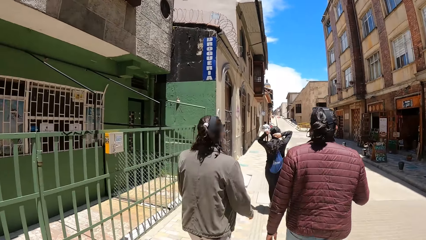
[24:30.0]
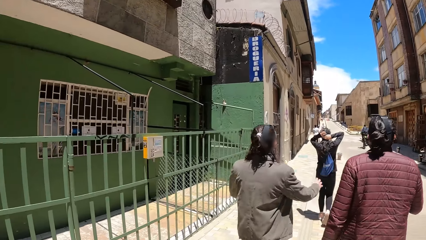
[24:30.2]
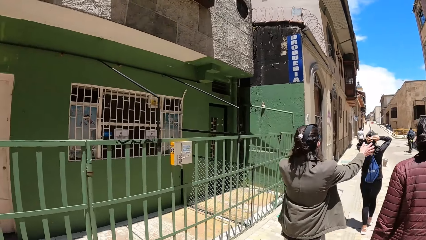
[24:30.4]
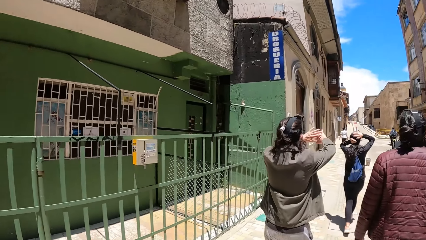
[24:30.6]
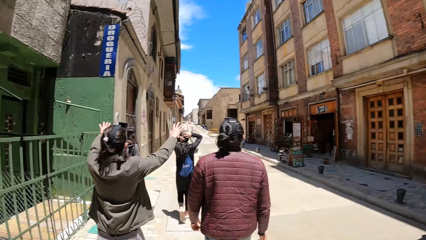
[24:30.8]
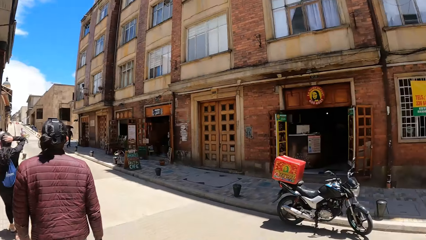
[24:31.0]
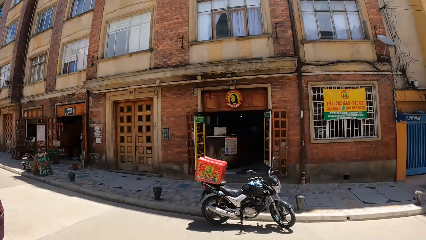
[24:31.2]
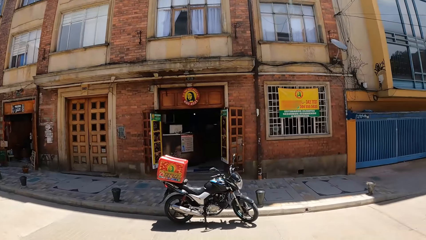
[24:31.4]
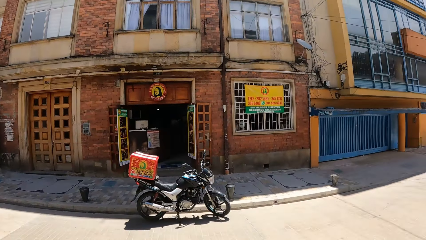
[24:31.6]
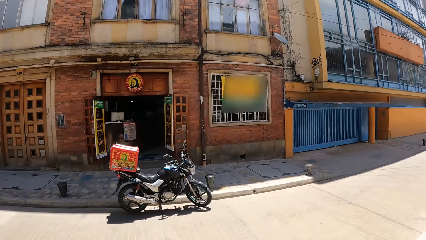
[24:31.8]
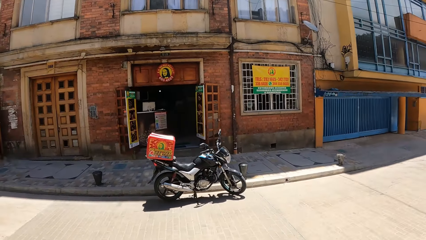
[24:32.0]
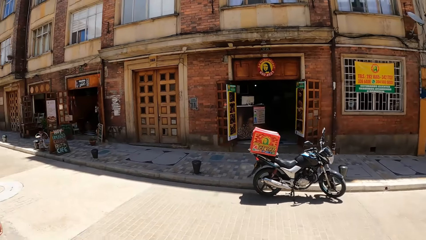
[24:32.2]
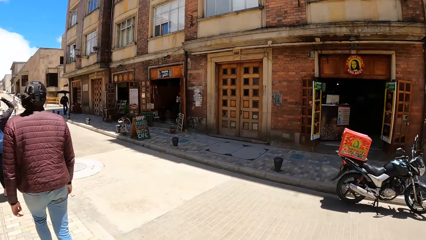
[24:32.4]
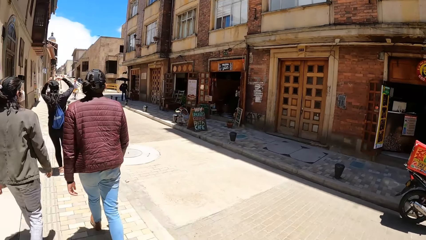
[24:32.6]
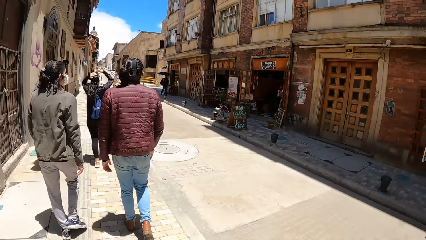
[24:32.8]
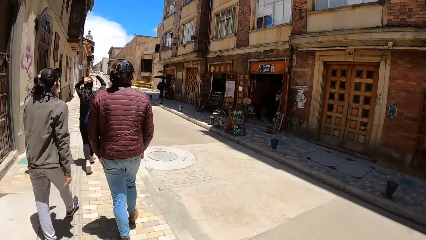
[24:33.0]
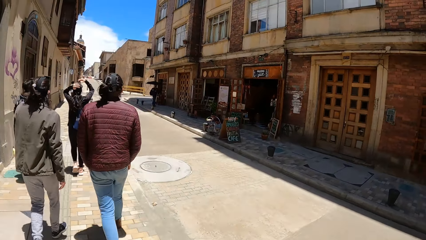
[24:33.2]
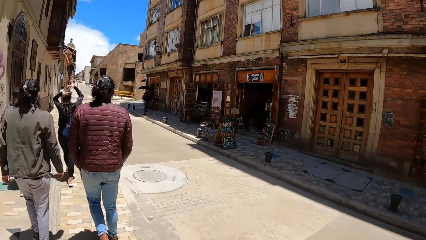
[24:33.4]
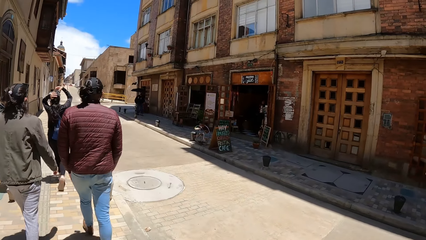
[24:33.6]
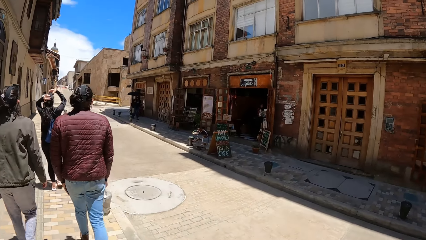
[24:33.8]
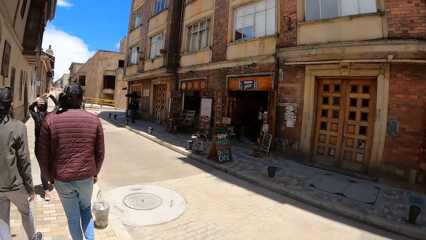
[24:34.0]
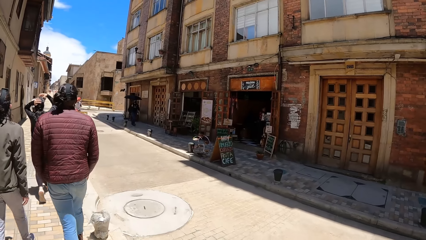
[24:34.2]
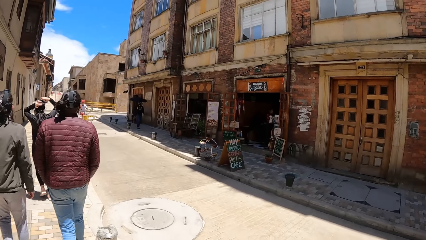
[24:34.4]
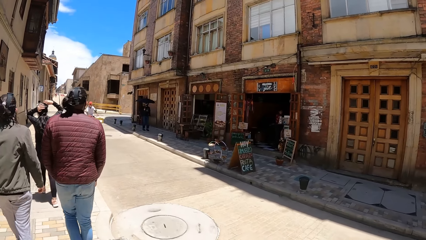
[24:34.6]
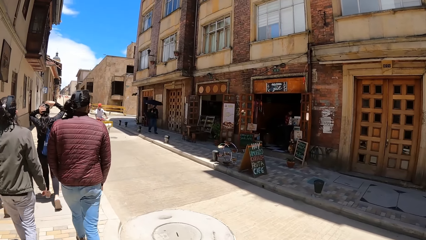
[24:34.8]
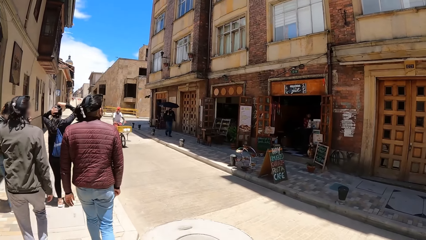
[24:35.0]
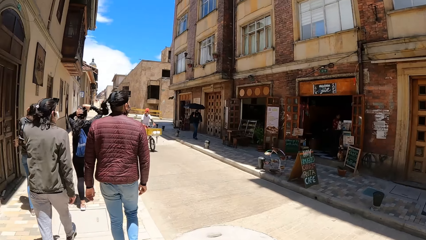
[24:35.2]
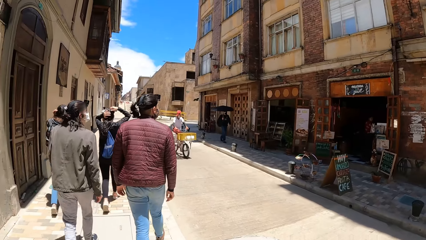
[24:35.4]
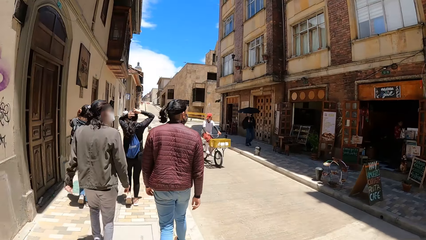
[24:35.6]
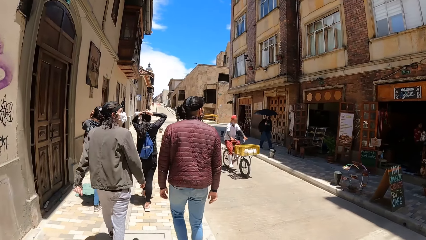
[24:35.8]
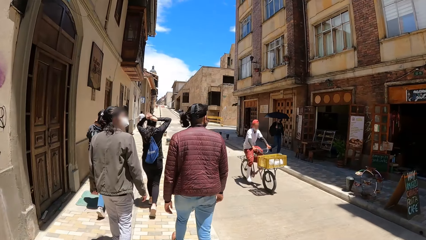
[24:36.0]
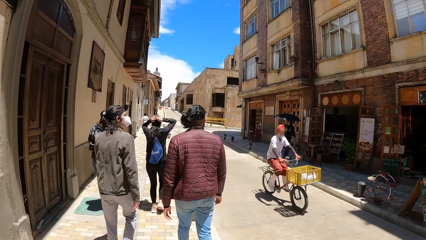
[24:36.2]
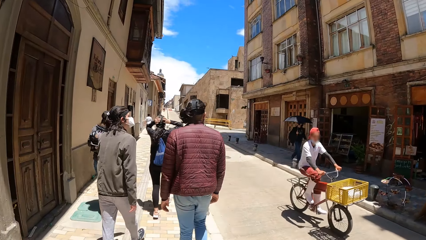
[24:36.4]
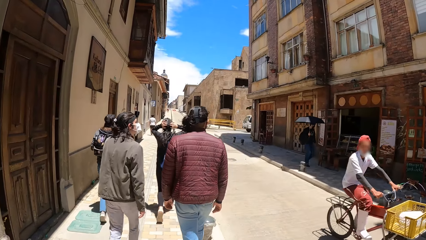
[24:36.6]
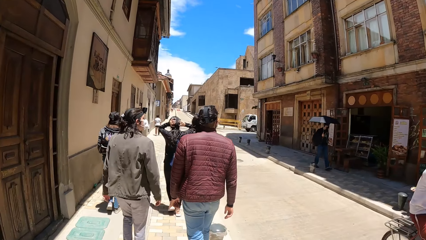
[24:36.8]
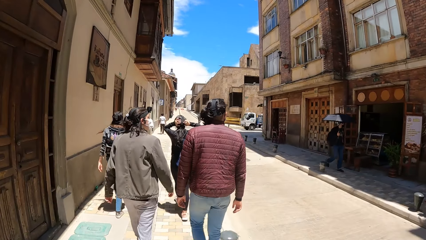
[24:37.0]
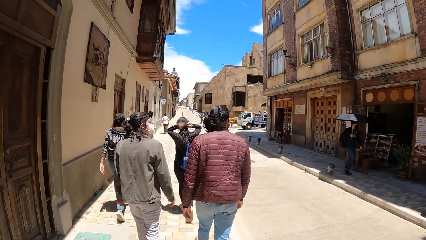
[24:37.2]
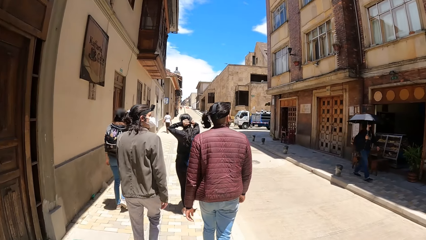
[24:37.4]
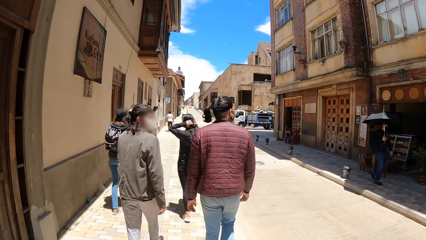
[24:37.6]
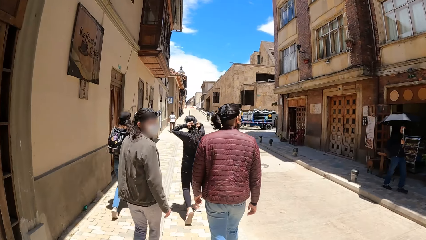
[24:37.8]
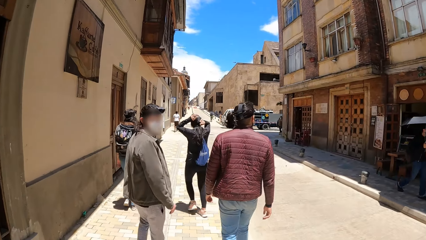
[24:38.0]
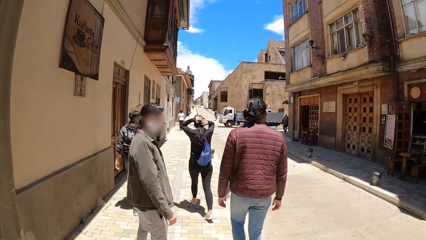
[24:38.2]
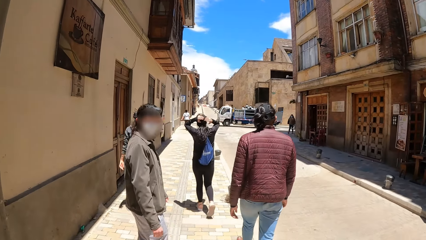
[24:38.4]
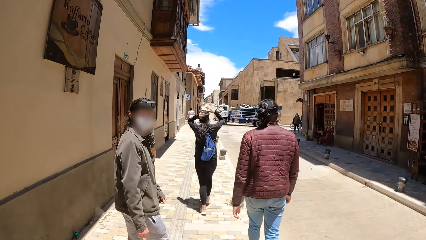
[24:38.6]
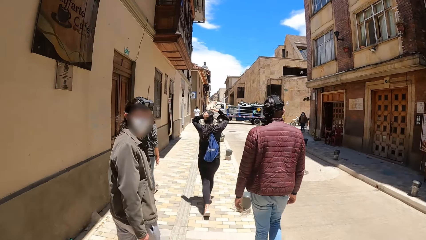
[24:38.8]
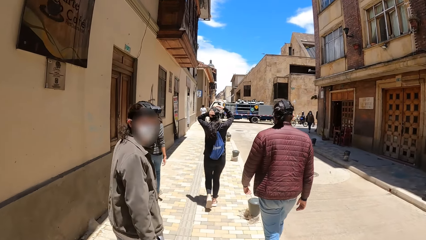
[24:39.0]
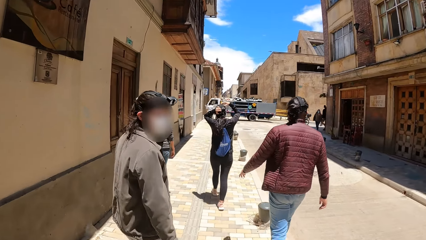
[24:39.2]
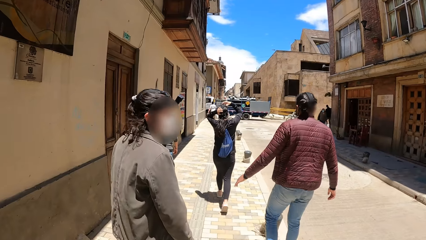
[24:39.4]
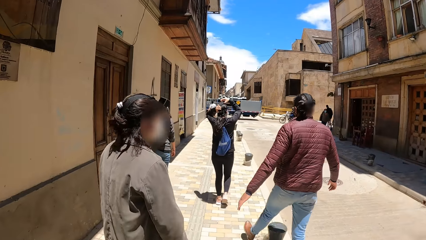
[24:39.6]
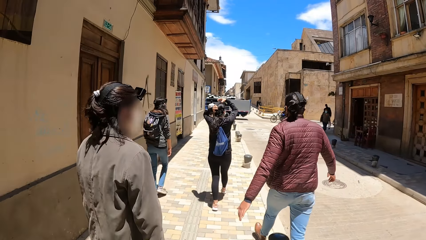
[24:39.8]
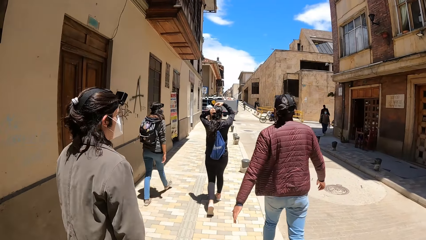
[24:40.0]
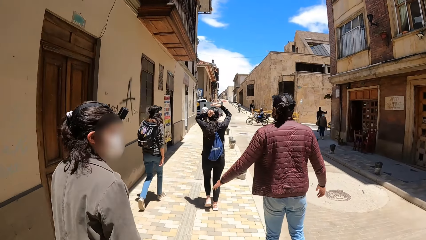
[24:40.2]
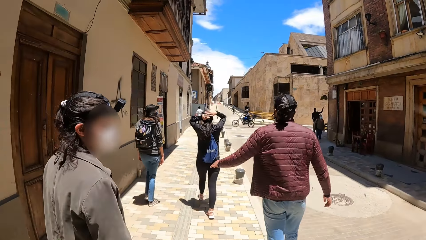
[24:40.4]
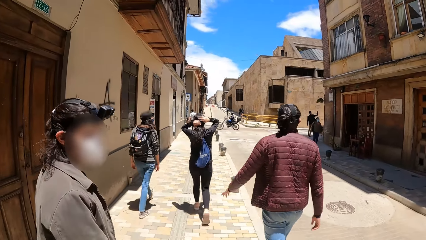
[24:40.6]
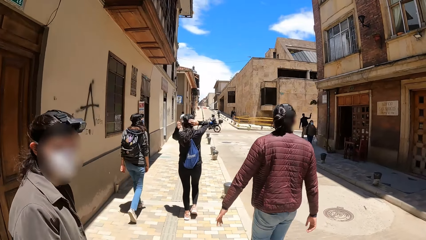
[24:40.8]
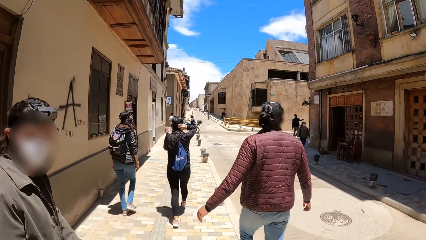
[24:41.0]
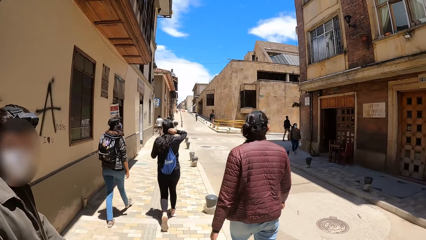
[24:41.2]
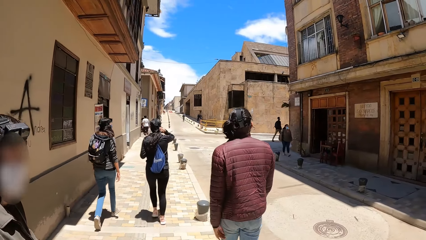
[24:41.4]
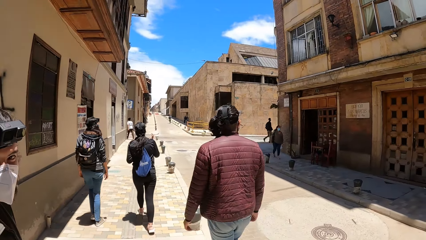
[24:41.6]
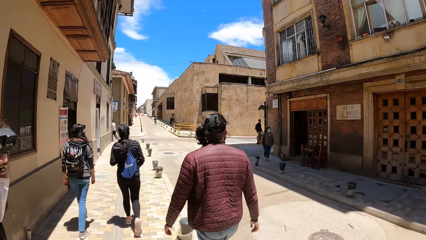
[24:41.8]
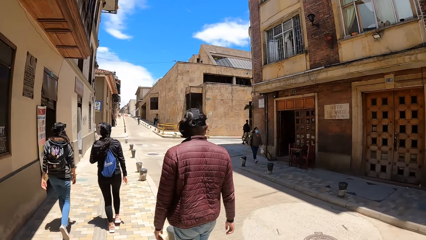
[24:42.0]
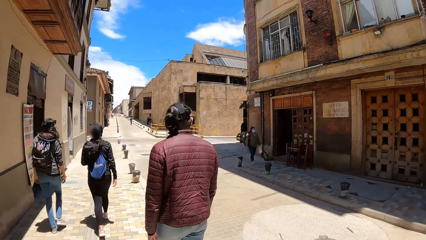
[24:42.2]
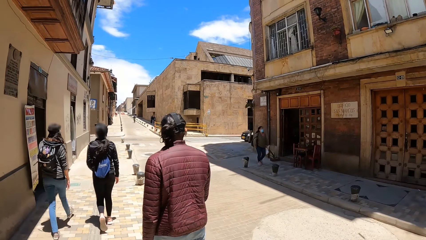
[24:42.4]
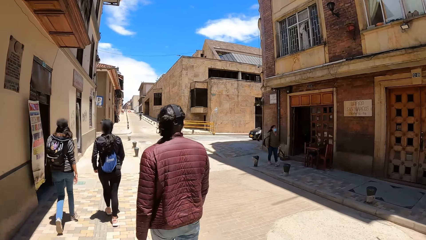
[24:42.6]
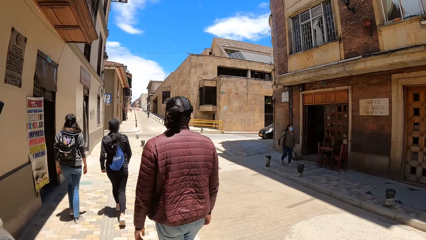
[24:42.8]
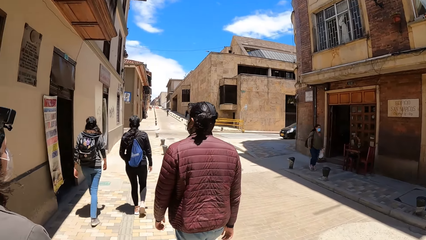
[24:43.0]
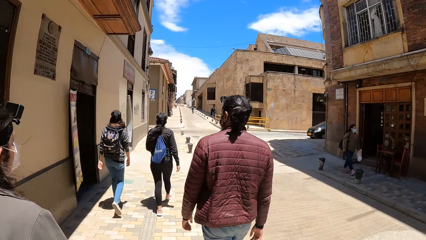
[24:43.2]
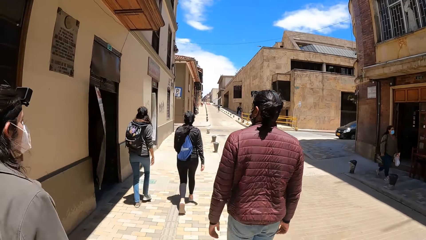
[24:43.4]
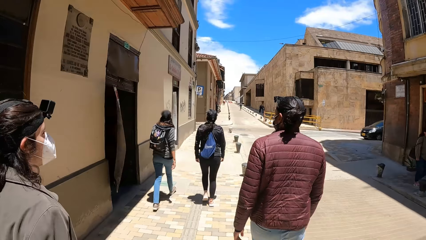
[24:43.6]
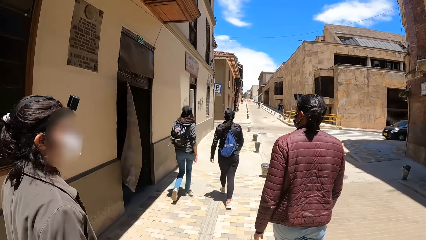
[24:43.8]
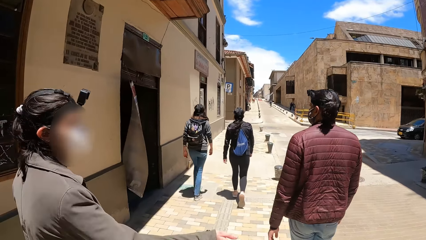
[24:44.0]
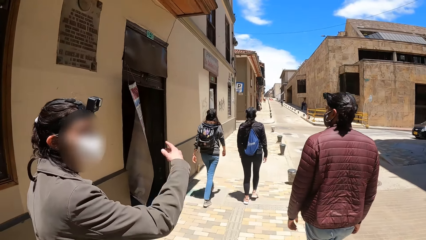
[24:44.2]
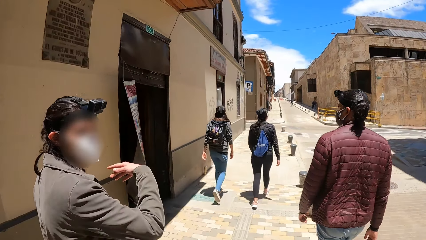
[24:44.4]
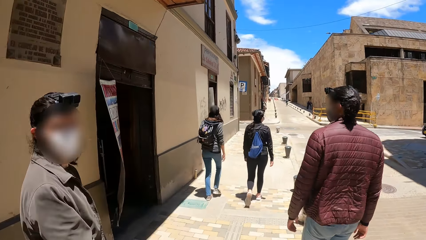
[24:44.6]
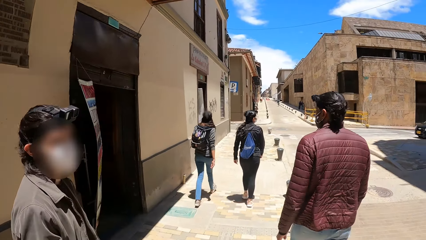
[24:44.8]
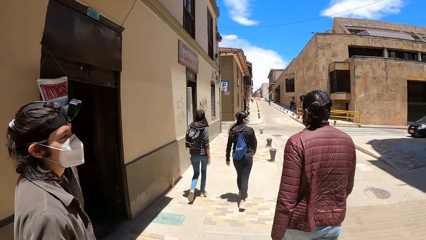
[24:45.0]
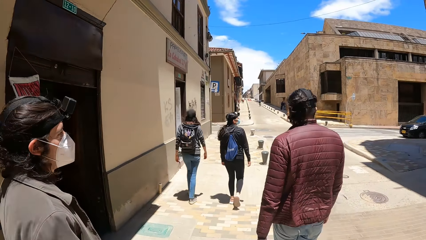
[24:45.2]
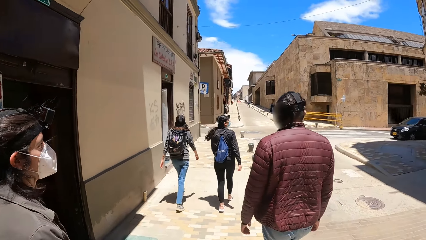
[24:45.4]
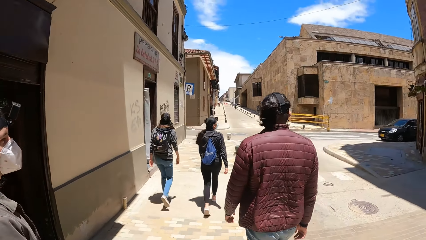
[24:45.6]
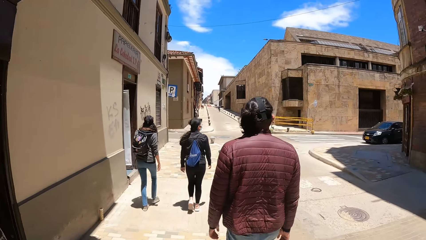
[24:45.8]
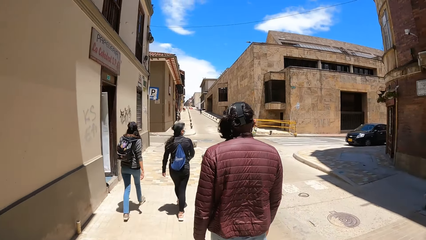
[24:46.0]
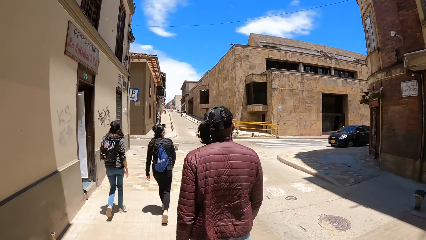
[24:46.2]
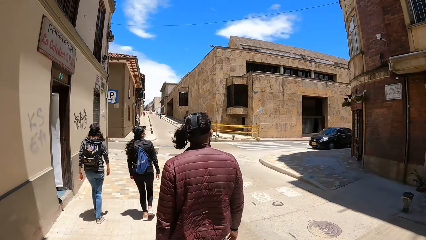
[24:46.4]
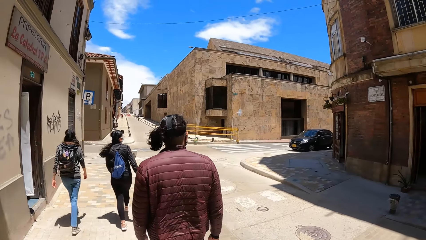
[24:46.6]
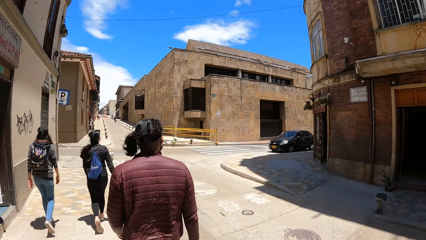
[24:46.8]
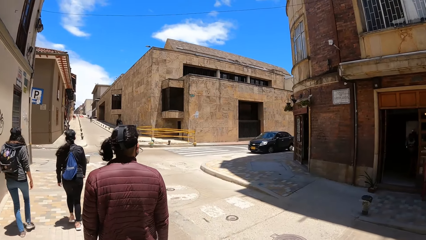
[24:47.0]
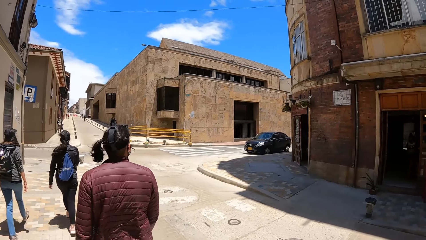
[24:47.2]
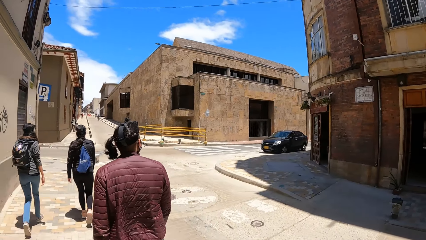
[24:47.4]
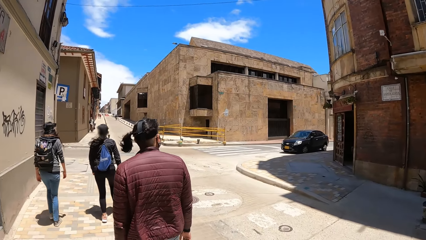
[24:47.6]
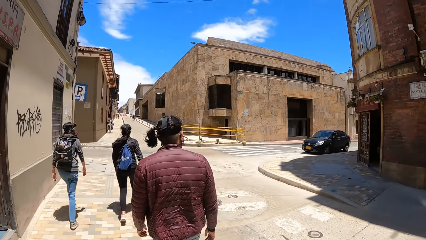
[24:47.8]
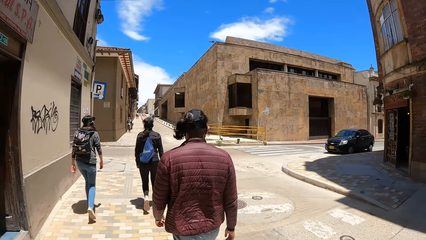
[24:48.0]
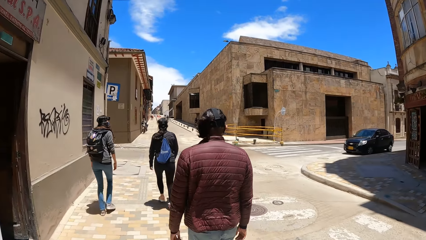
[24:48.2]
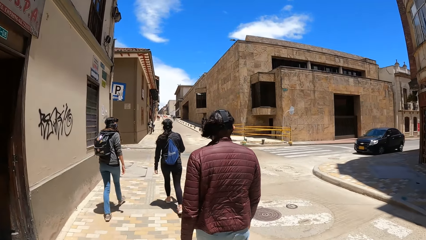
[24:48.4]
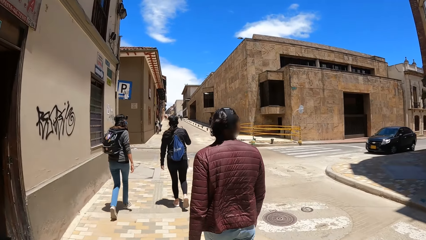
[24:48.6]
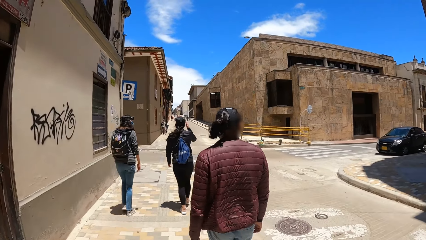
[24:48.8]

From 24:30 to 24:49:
The camera wearer looks at the buildings. They walk on the road. A man rides a bicycle past the camera wearer. A truck drives across the road. Another man walks past the camera wearer. Another man rides a bike across the road. A woman walks past the camera wearer.
